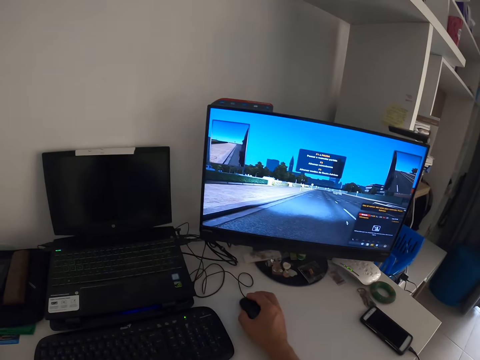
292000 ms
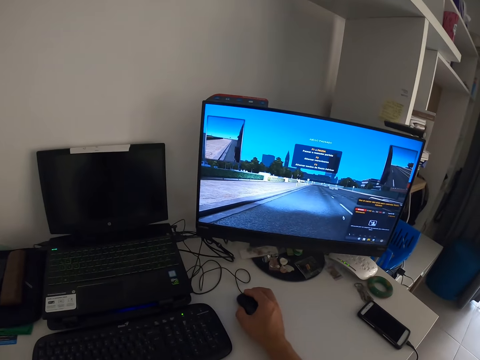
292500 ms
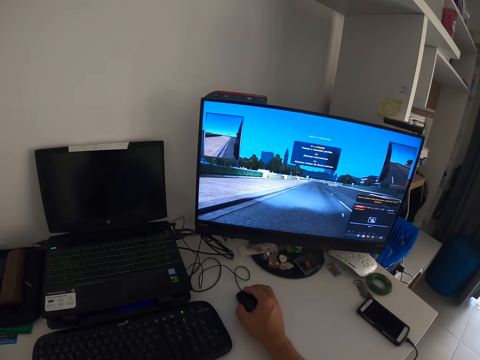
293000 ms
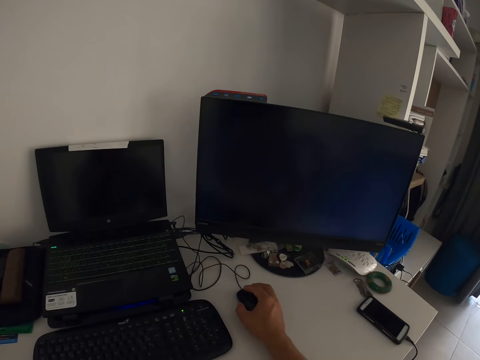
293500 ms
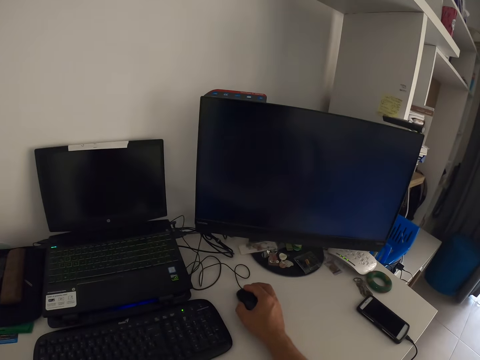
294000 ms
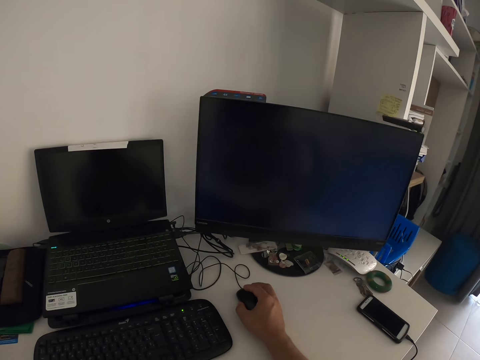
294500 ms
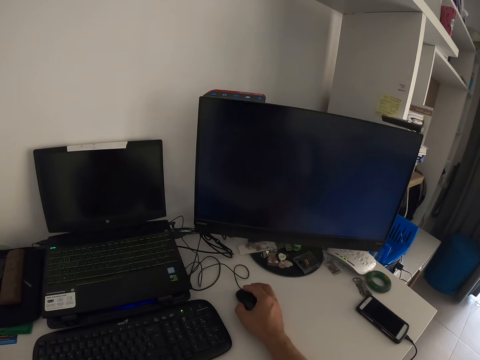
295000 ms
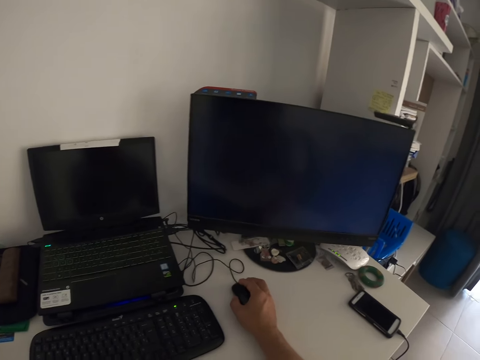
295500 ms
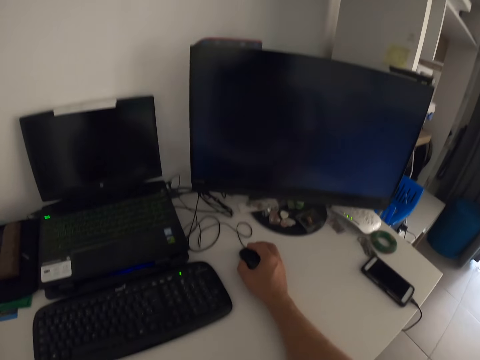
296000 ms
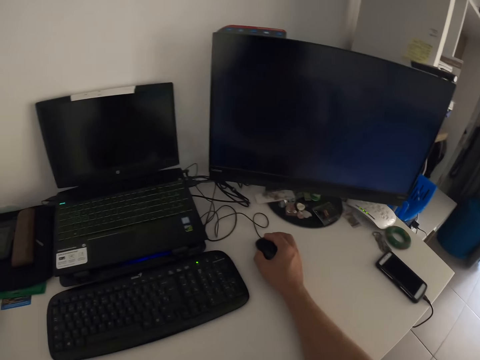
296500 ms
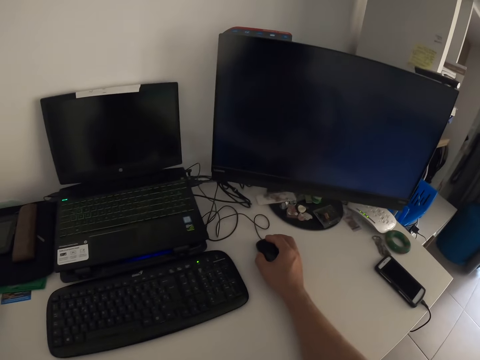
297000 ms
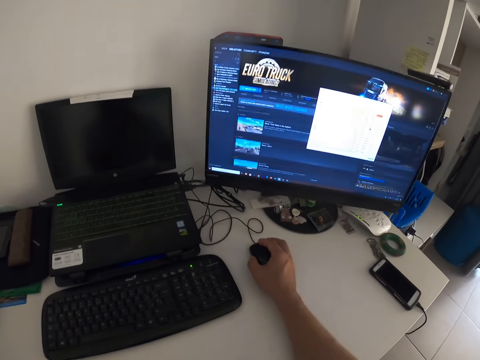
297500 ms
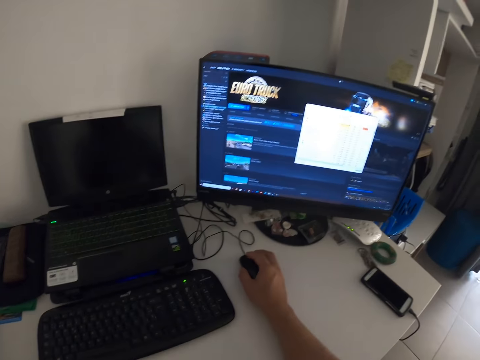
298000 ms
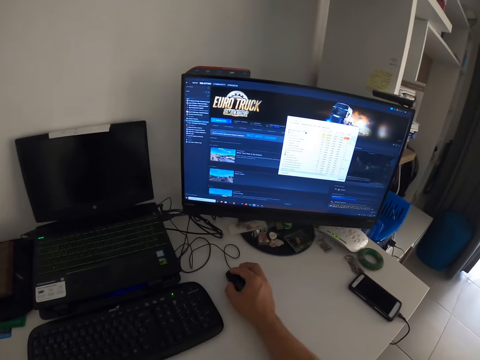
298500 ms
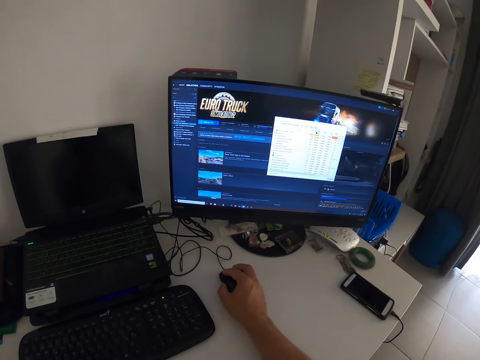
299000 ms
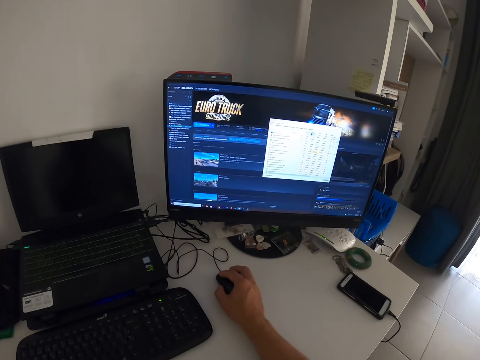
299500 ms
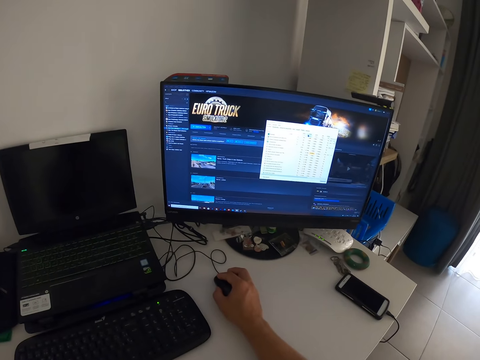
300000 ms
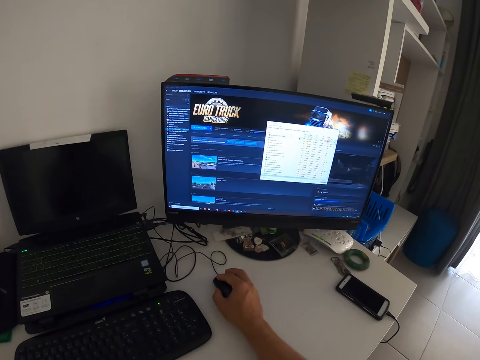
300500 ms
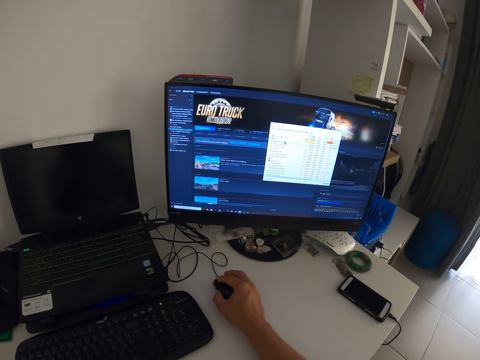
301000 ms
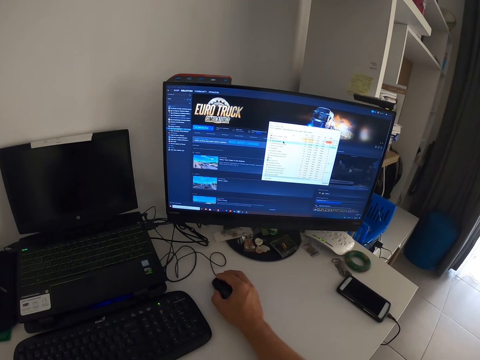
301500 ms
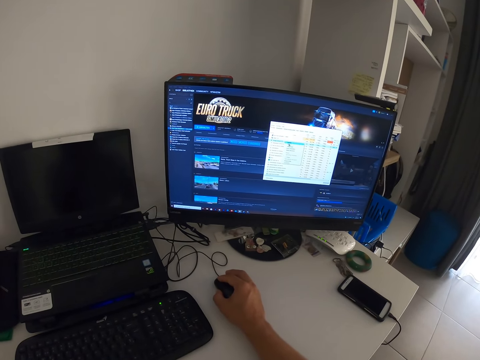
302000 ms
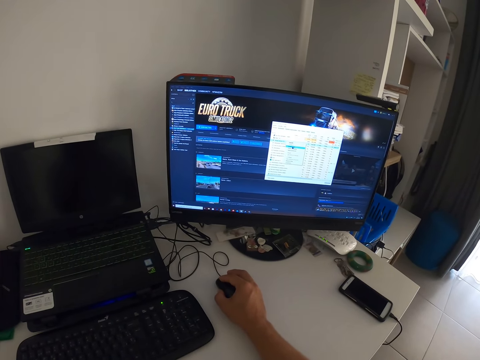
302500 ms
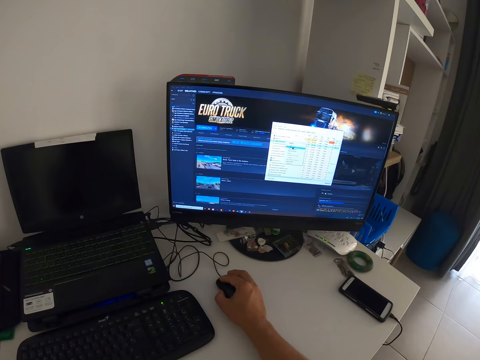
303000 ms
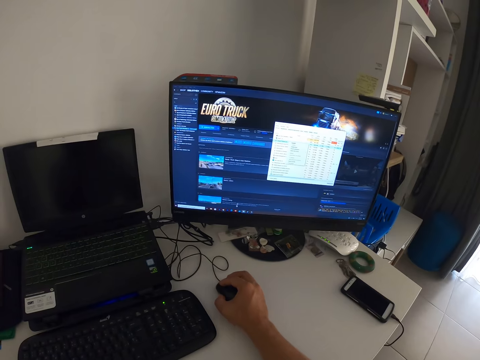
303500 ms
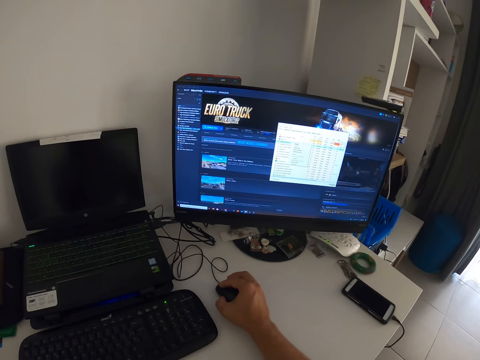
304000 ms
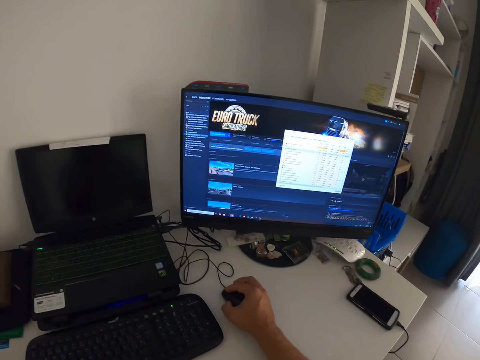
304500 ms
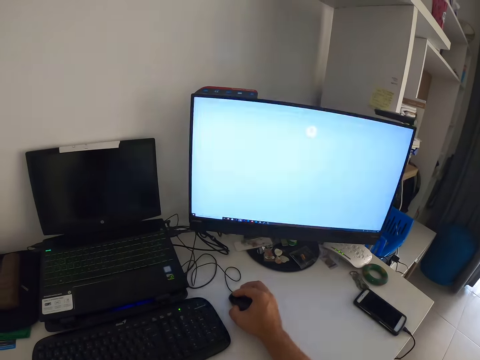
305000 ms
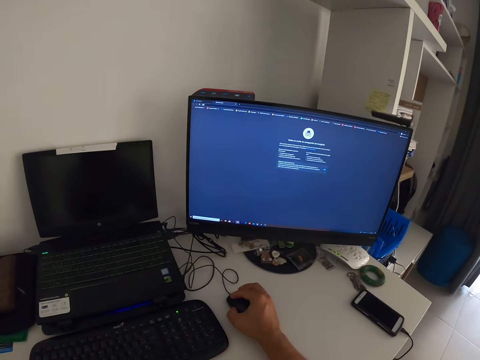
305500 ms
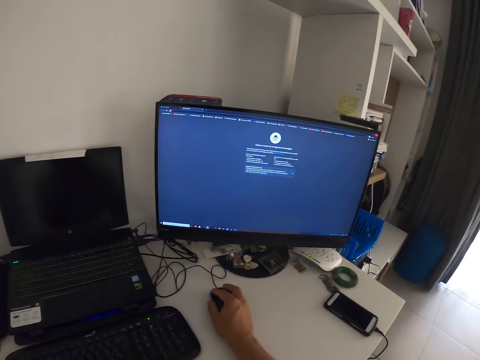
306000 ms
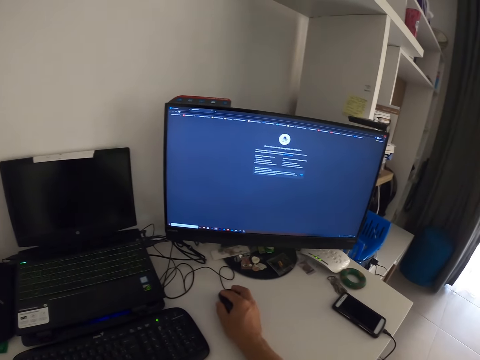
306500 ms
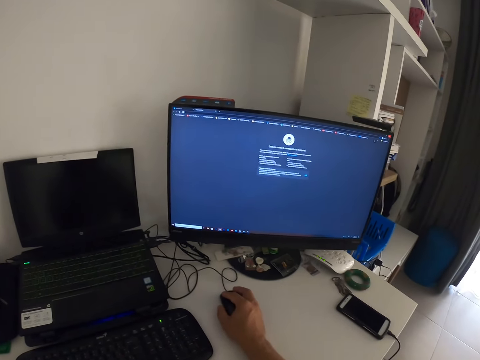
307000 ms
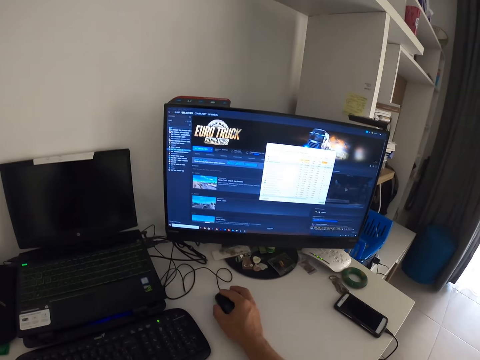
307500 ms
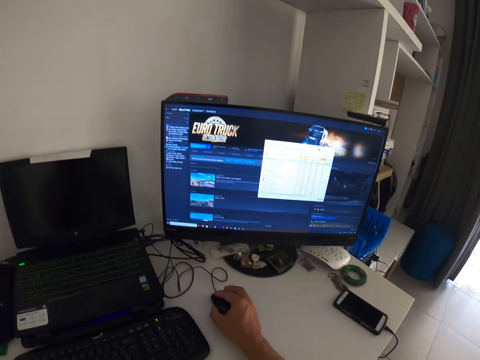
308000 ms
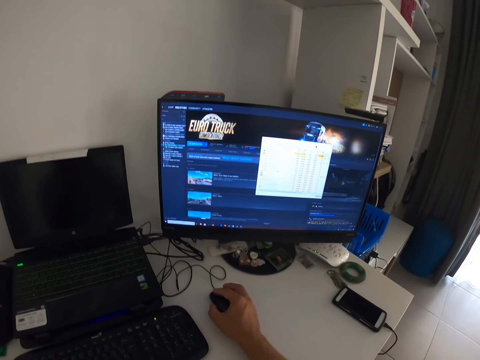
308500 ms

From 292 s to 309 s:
The camera wearer clicks the mouse. They click the mouse again.

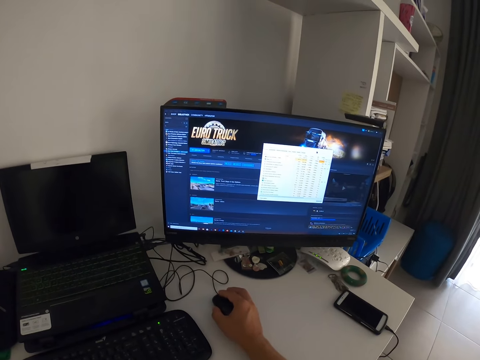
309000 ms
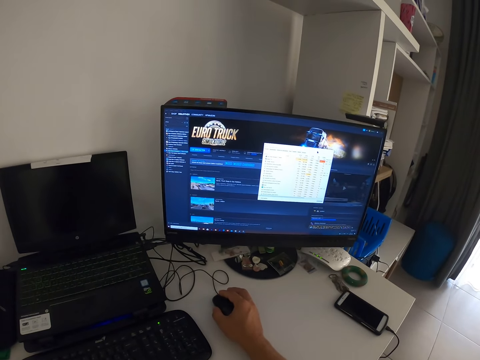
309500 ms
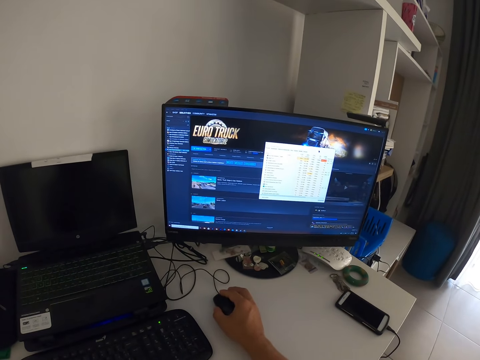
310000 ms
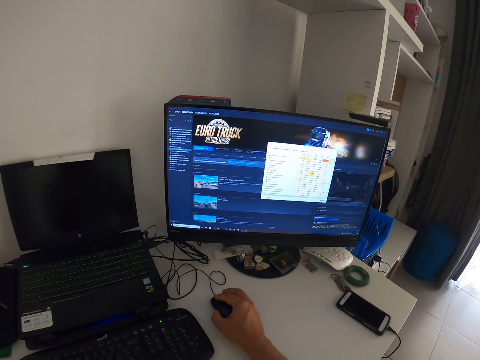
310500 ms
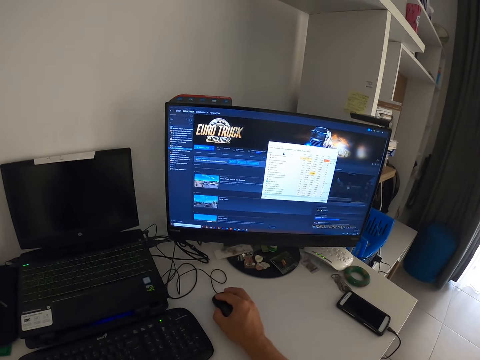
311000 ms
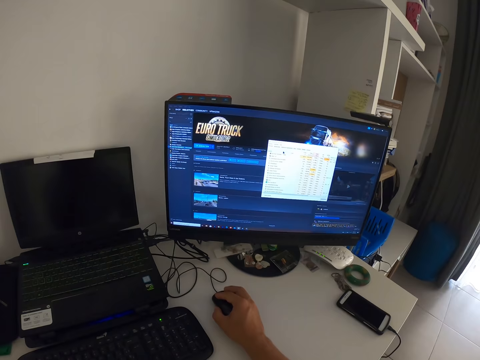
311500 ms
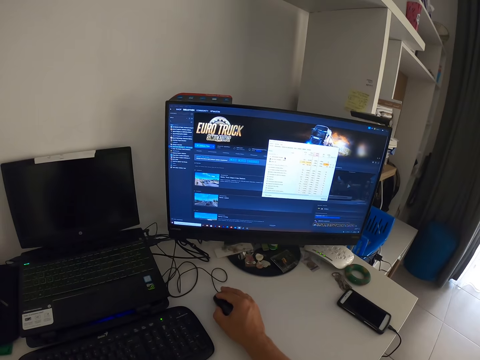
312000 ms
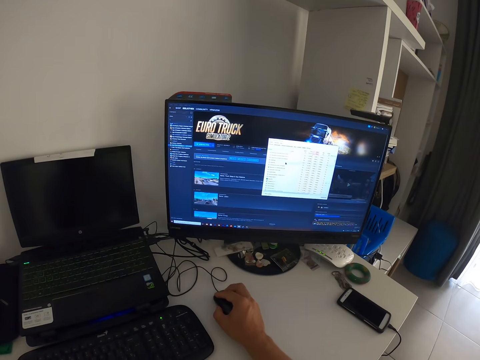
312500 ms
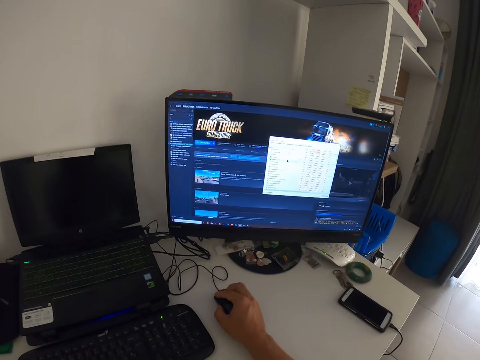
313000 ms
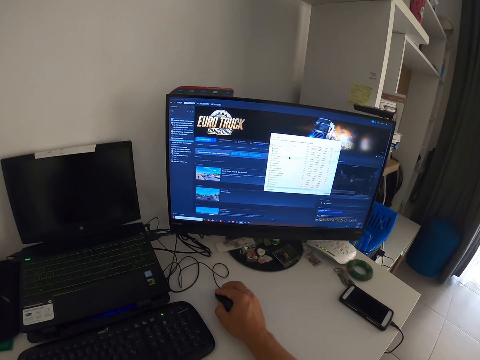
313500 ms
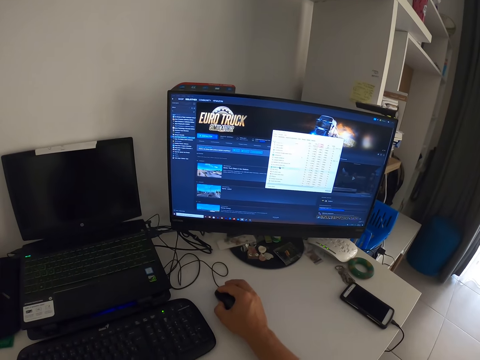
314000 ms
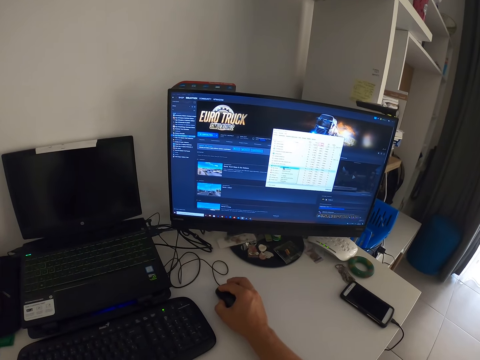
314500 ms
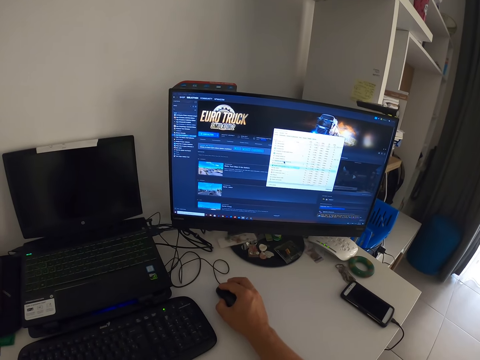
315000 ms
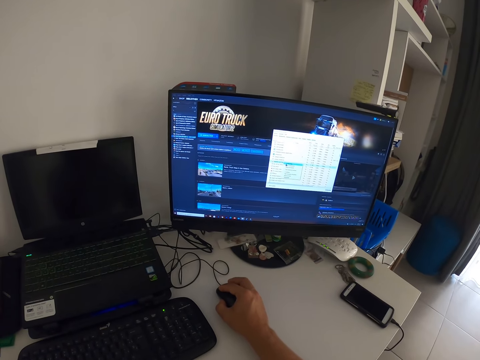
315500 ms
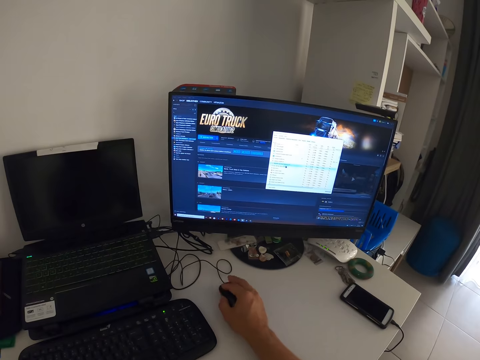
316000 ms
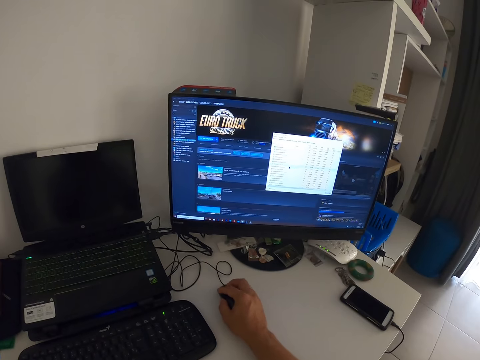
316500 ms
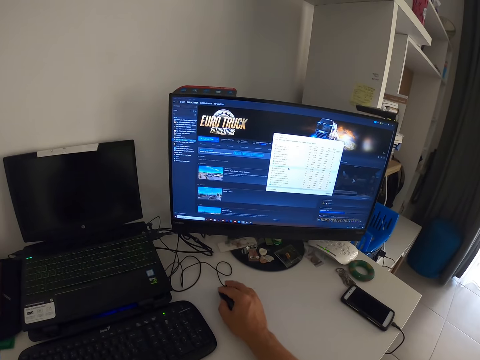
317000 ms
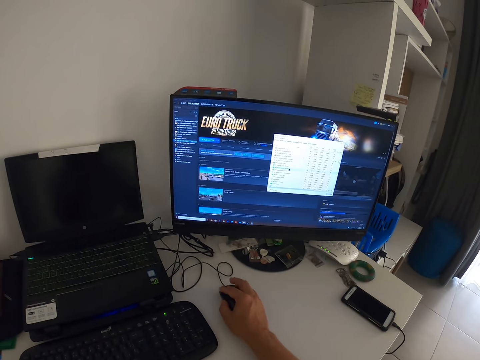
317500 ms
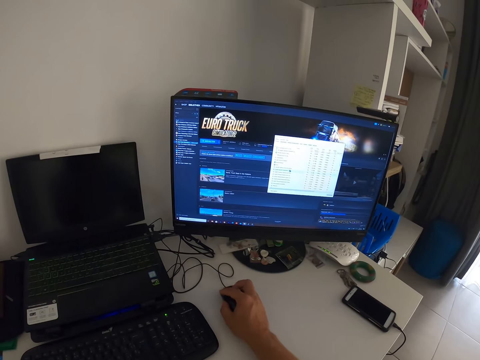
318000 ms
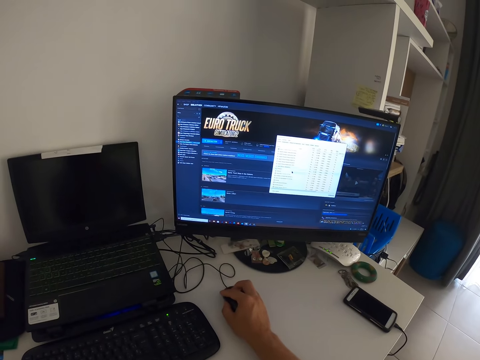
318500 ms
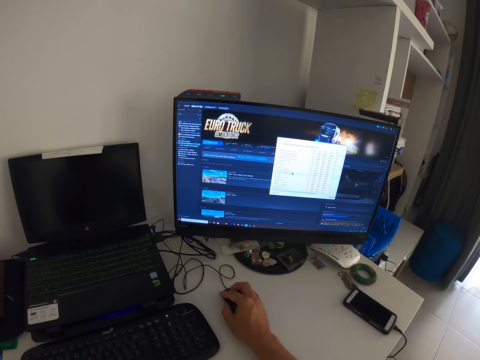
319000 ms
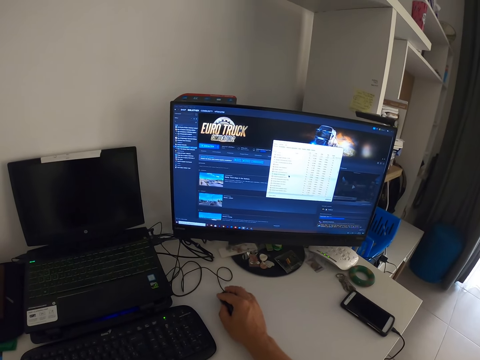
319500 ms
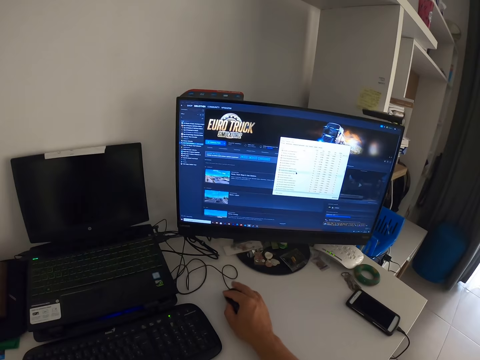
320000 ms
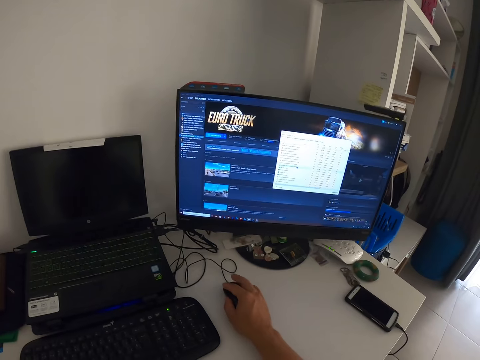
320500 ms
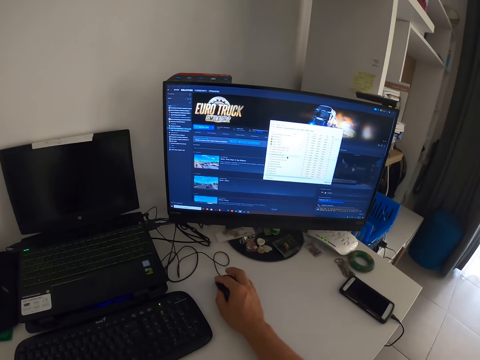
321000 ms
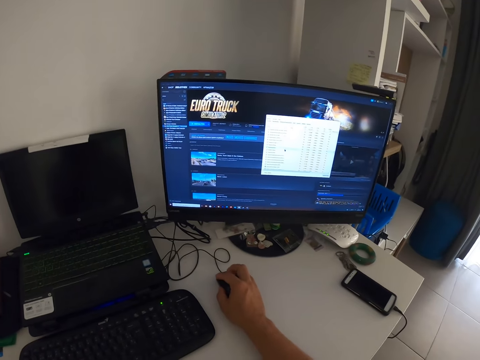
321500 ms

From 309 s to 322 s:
The camera wearer moves the mouse. They click the mouse and scroll the mouse.
